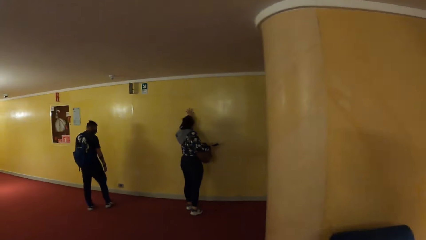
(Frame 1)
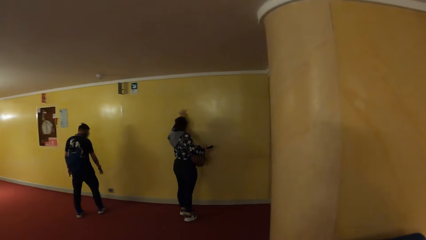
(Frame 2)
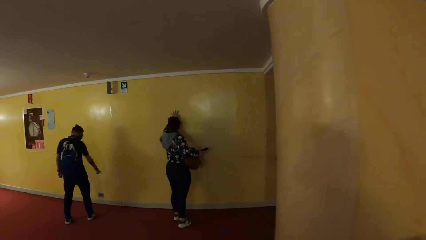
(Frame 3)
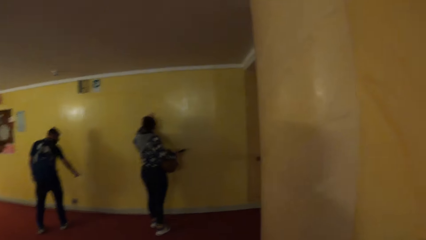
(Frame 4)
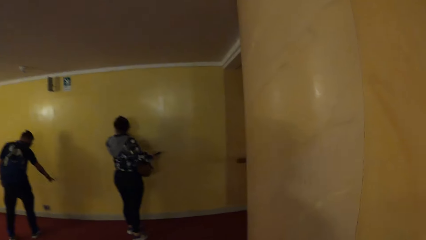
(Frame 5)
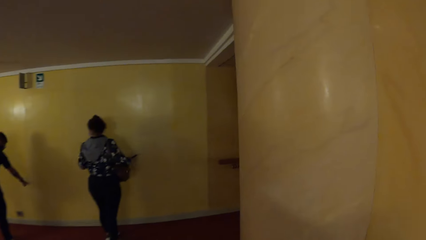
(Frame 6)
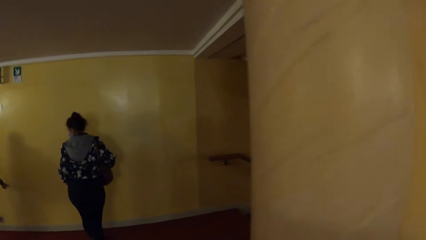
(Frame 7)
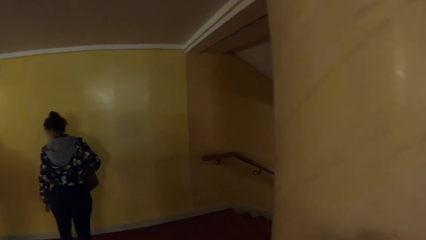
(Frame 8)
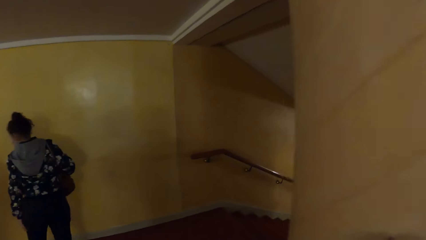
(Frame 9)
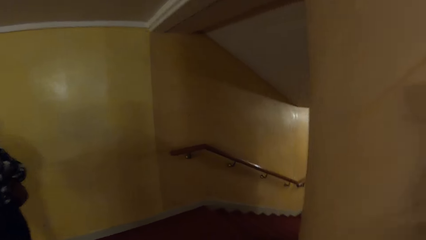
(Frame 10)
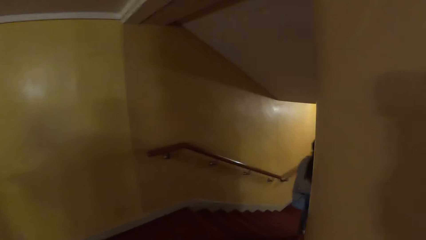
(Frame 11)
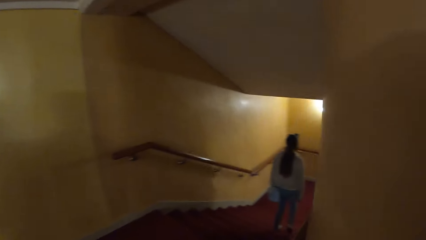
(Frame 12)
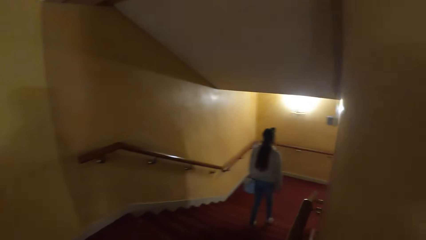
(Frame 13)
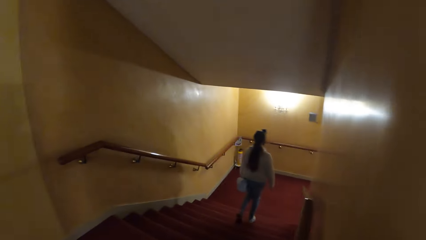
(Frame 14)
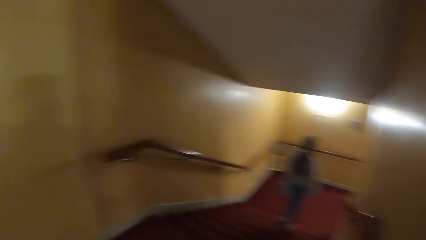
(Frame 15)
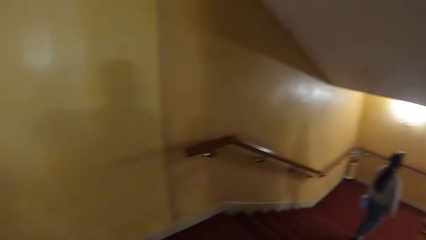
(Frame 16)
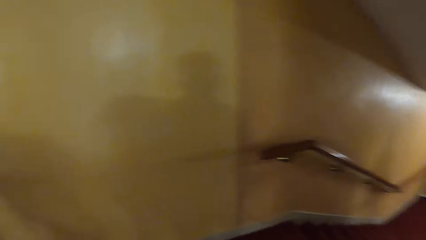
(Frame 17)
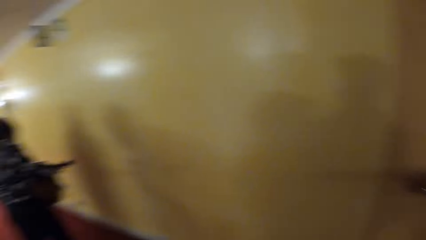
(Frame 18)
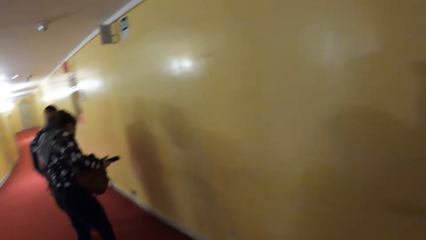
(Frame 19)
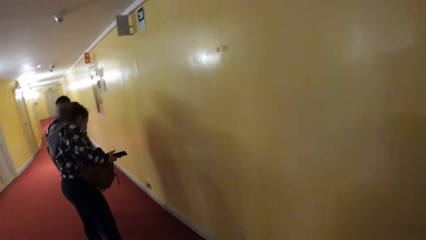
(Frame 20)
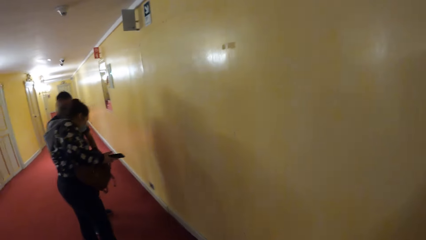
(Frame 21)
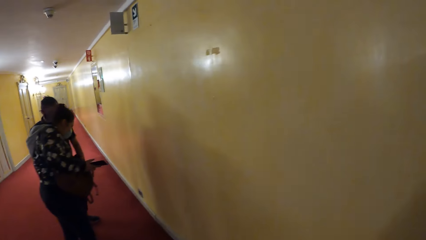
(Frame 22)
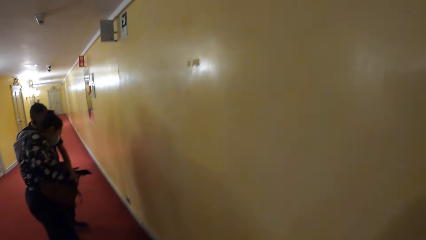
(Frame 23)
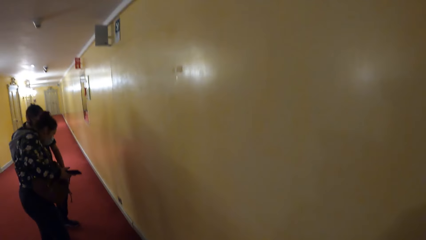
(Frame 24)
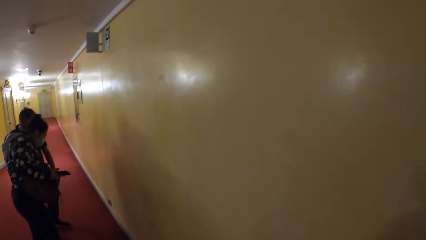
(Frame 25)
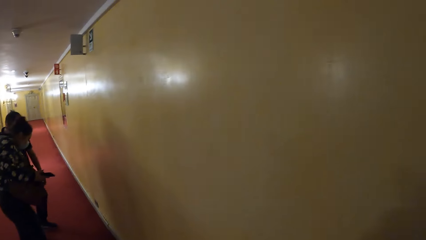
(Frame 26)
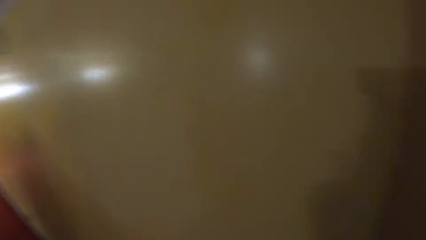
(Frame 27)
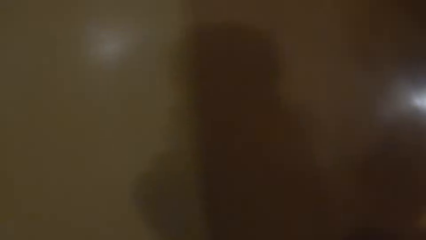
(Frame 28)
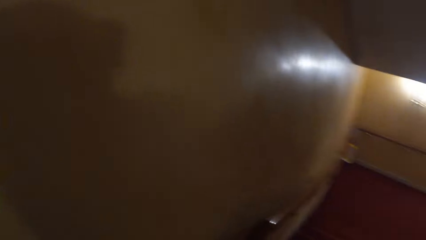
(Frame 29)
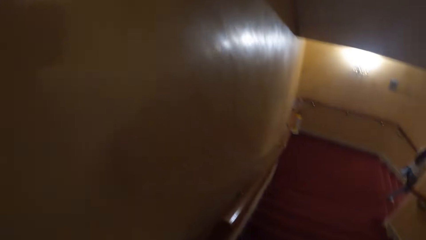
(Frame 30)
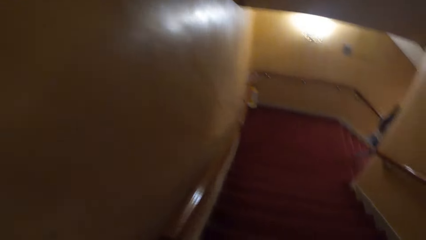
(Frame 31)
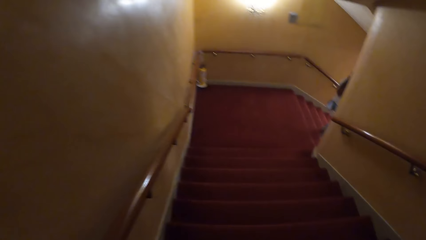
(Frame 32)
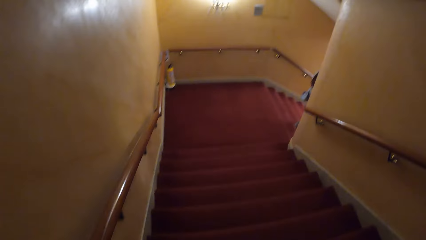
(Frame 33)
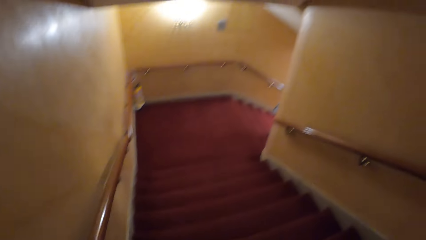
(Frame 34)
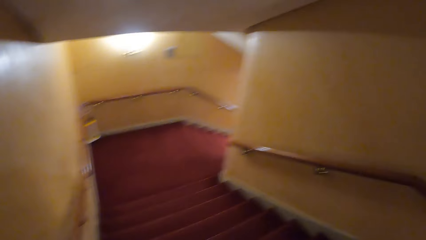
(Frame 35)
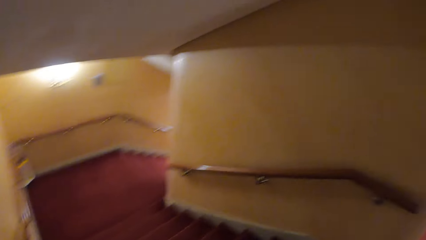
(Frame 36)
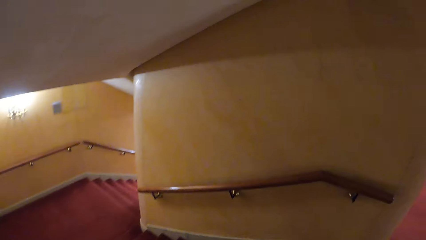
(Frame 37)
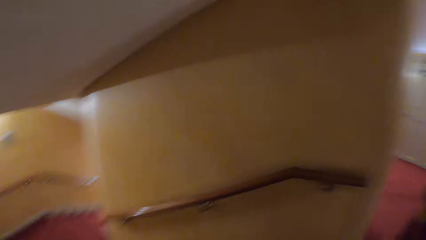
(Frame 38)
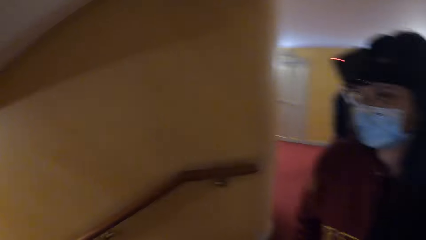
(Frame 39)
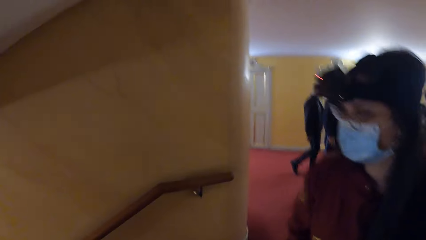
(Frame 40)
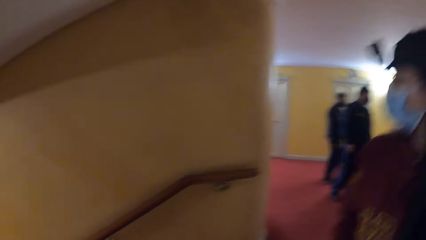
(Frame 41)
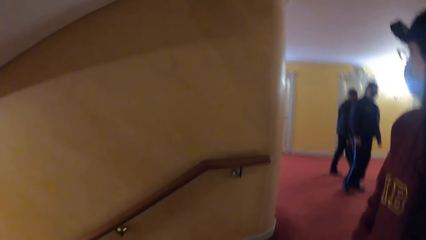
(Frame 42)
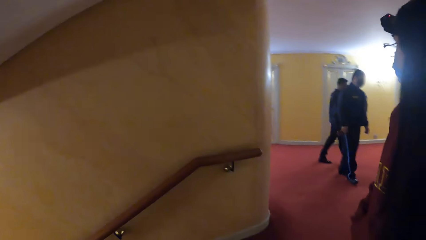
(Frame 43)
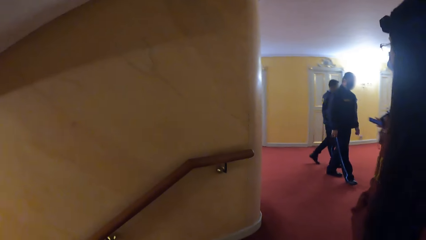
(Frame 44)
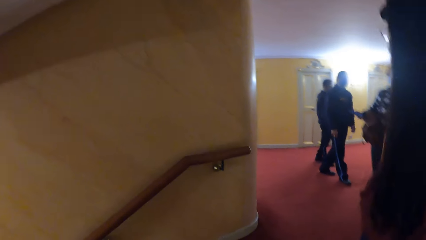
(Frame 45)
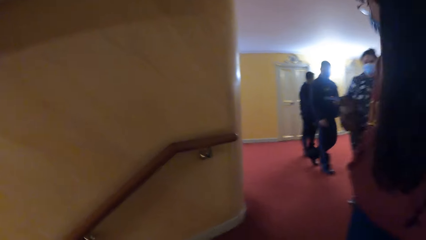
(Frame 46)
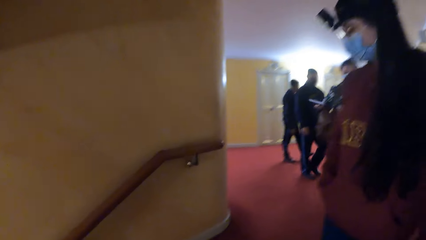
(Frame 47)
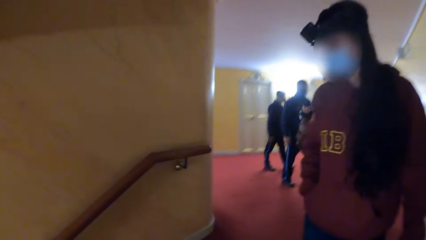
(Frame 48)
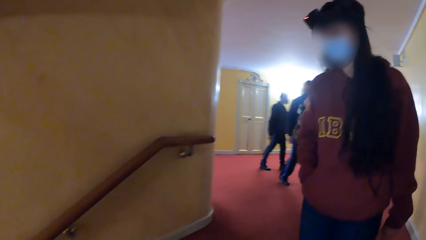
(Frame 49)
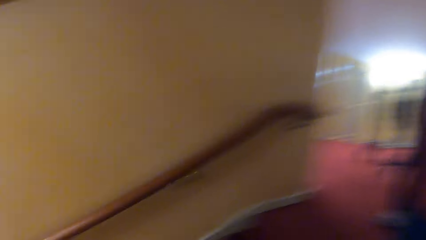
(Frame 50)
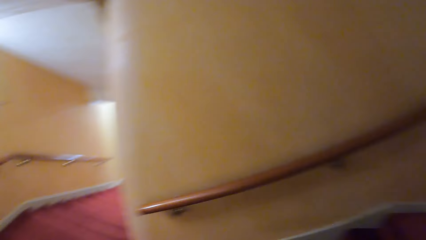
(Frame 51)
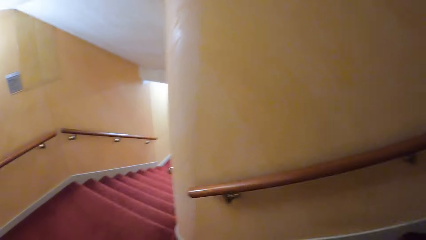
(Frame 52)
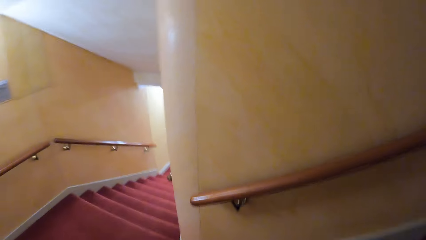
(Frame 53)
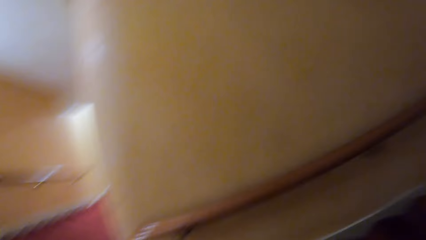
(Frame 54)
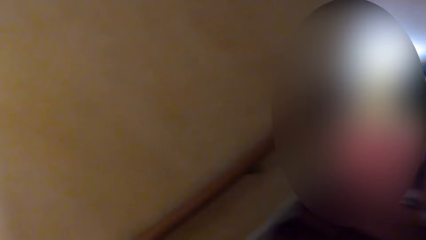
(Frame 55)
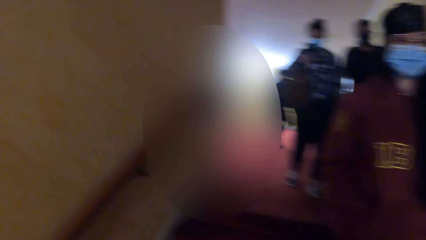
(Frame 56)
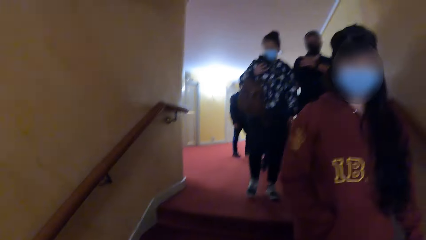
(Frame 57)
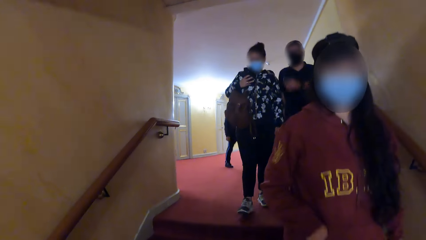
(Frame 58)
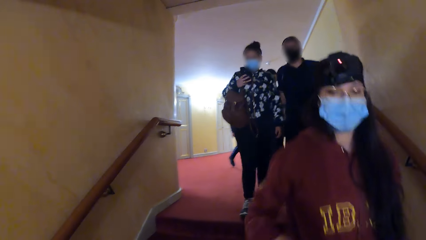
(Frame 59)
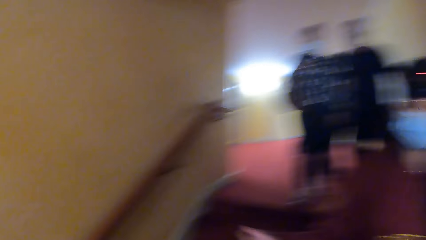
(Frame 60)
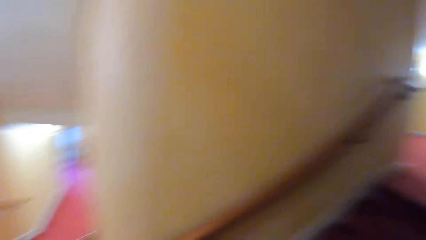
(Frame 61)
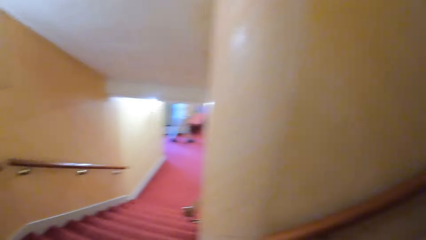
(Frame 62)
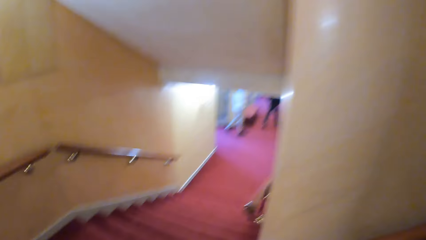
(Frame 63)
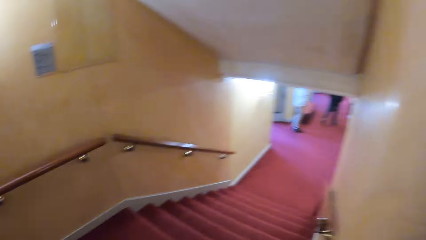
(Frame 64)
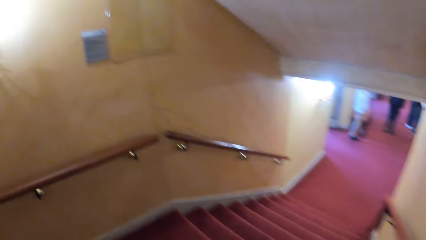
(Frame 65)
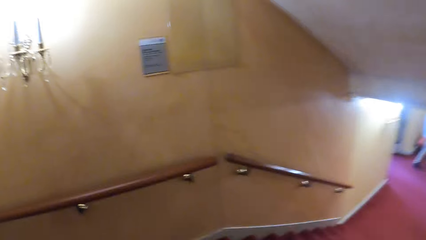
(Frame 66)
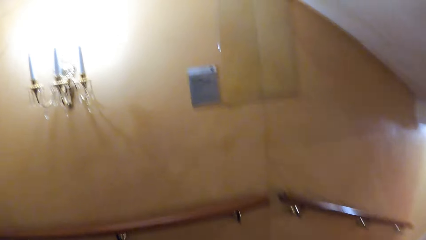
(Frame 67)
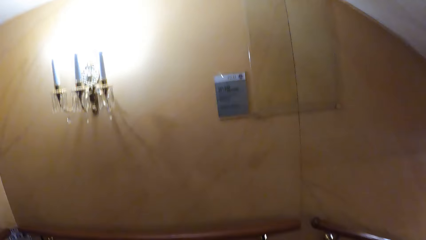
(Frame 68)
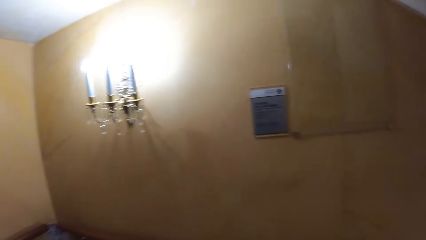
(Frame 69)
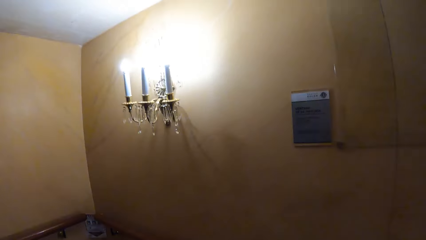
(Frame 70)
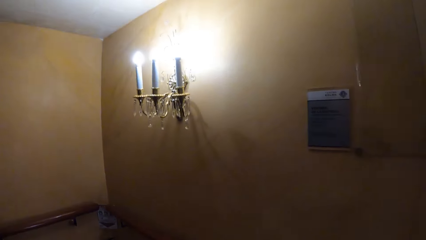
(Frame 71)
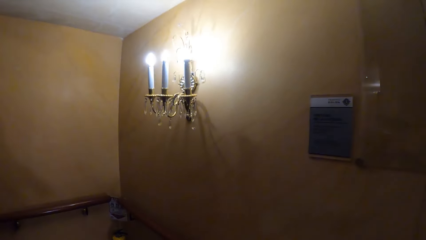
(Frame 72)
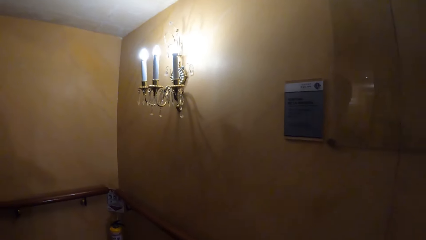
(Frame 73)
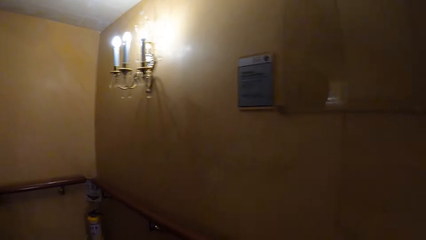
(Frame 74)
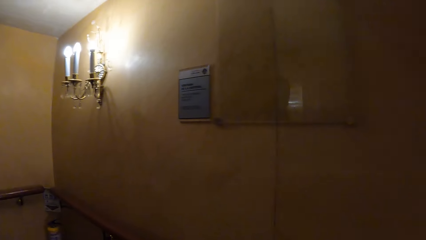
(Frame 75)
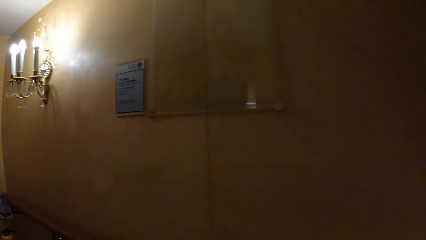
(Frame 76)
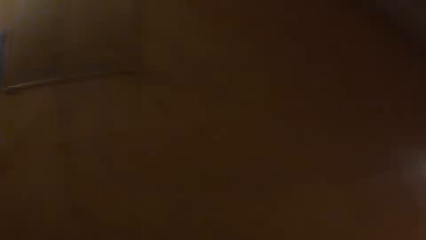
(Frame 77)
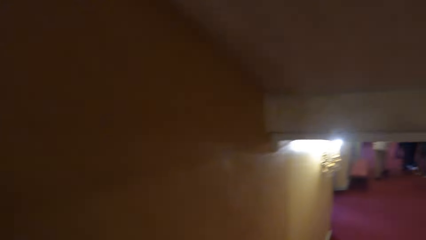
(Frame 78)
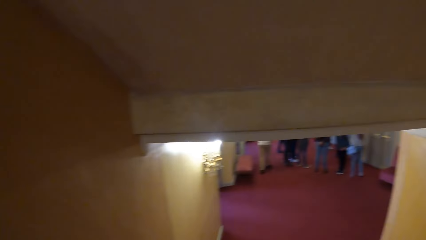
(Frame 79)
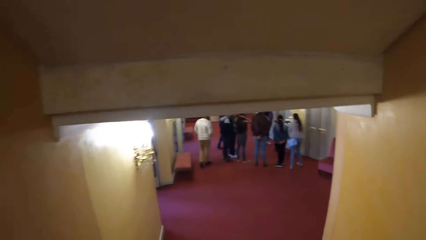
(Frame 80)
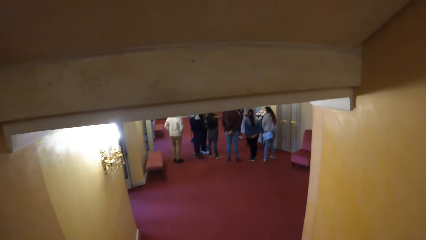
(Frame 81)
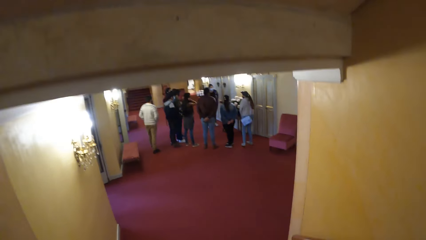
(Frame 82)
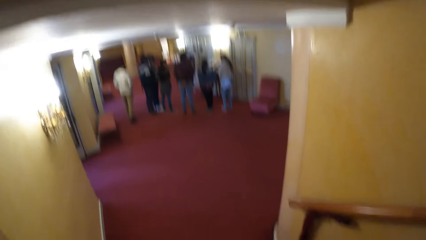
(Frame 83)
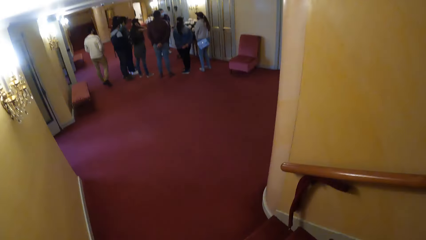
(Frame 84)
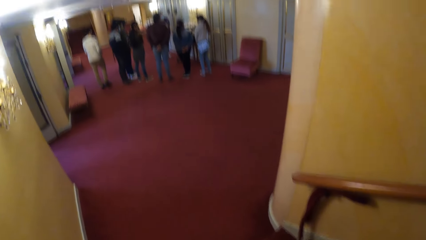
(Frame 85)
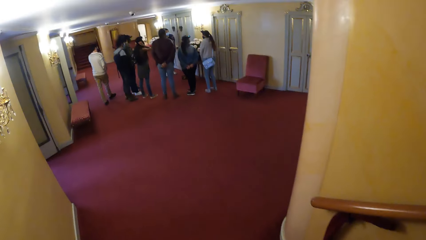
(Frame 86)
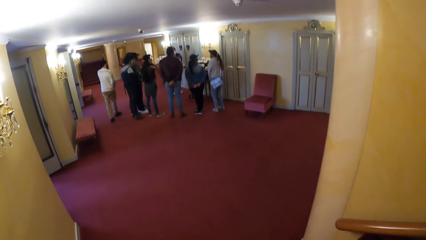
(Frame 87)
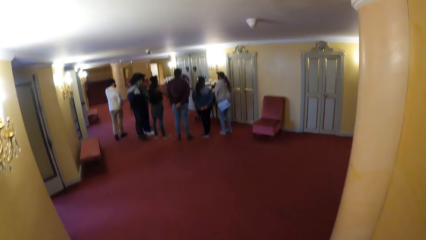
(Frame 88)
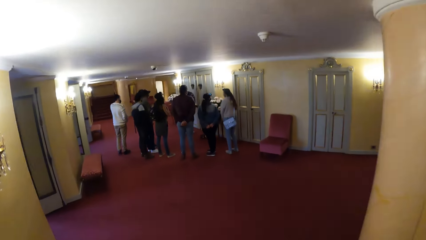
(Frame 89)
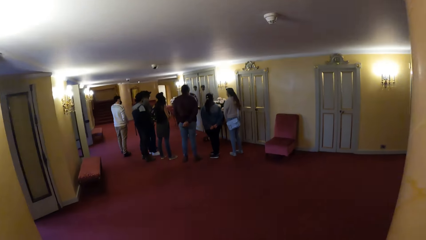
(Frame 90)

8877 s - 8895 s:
The woman lowers her left hand. A man converses with the woman. The camera wearer walks past the woman and the man. They look around. They walk down the stairs. They look around. The other woman walks down the stairs and removes her right hand from her cardigan pocket. The camera wearer walks around. They look around. They walk down the stairs.
